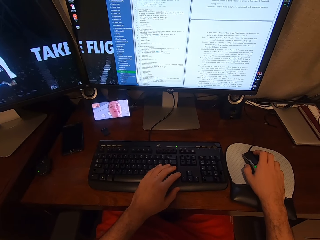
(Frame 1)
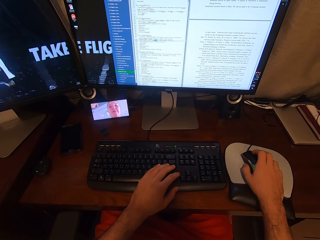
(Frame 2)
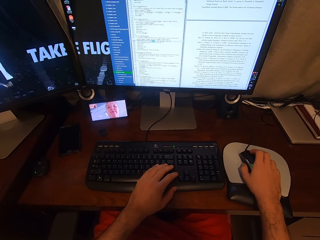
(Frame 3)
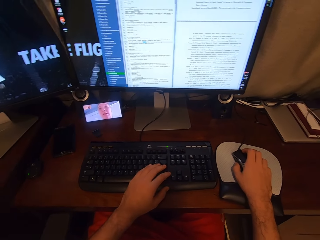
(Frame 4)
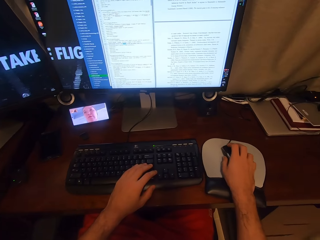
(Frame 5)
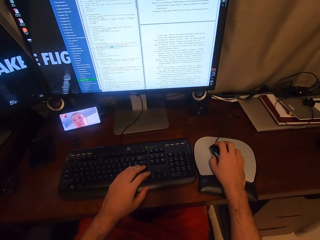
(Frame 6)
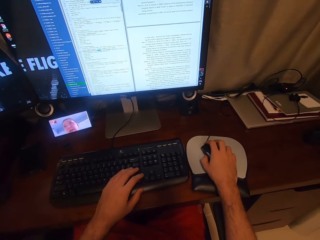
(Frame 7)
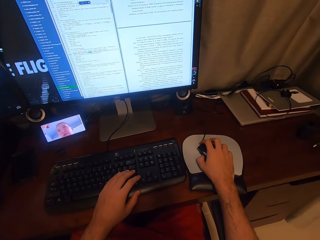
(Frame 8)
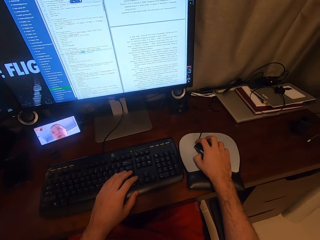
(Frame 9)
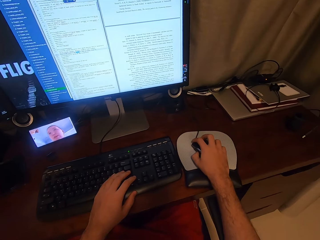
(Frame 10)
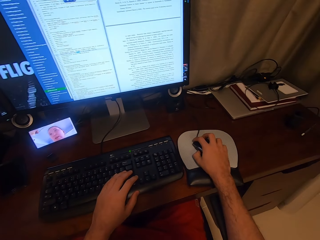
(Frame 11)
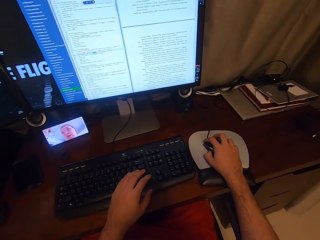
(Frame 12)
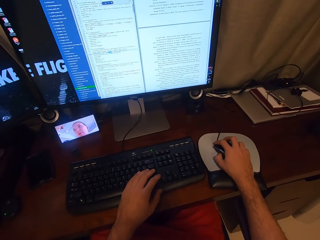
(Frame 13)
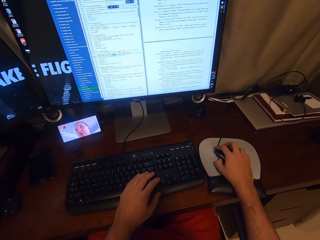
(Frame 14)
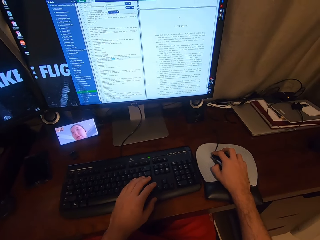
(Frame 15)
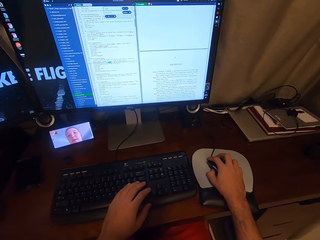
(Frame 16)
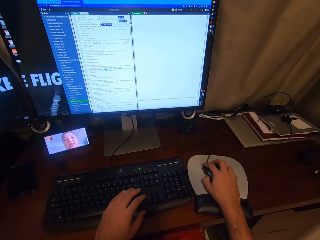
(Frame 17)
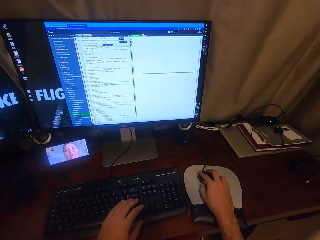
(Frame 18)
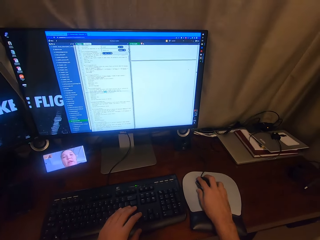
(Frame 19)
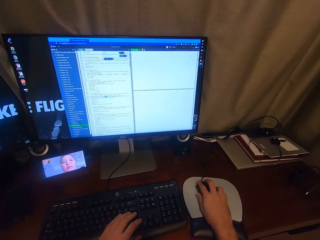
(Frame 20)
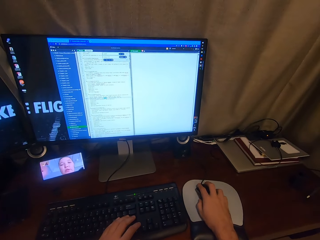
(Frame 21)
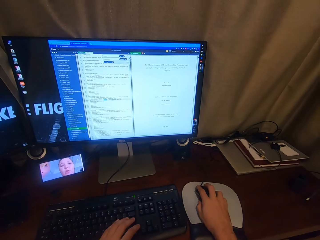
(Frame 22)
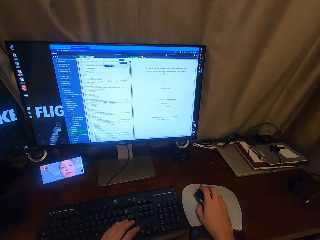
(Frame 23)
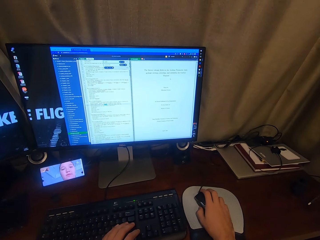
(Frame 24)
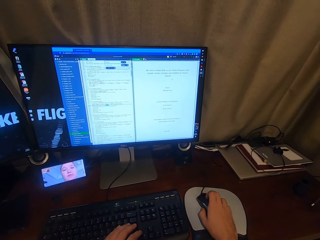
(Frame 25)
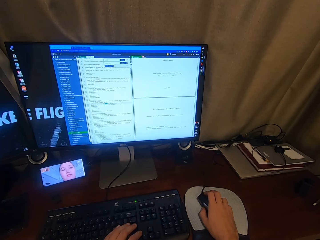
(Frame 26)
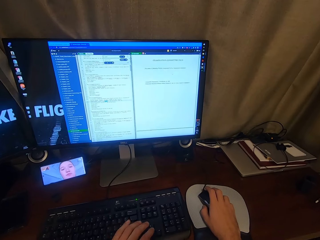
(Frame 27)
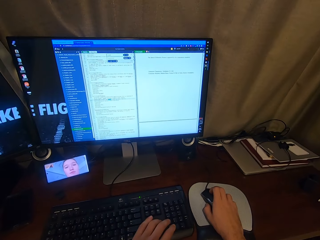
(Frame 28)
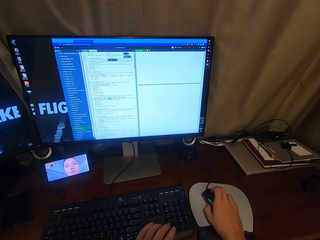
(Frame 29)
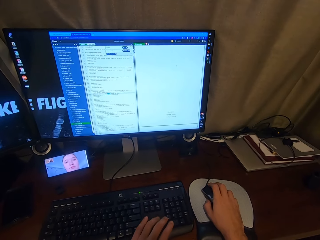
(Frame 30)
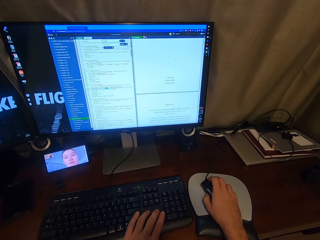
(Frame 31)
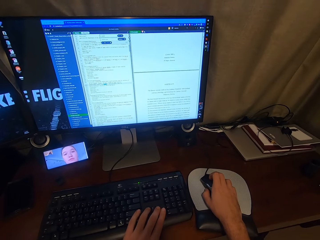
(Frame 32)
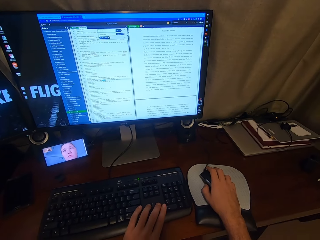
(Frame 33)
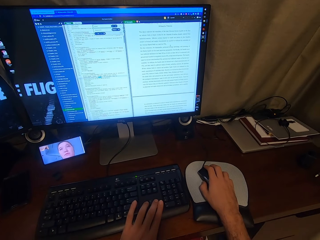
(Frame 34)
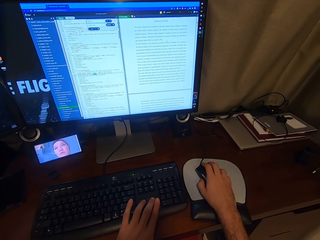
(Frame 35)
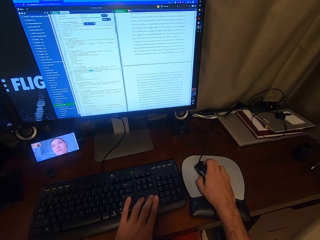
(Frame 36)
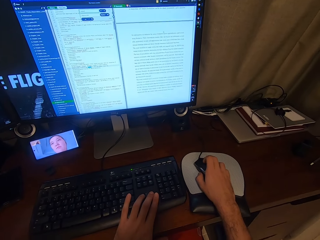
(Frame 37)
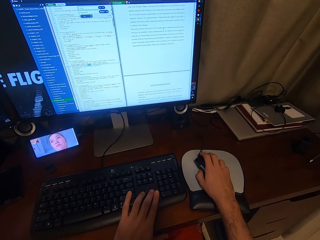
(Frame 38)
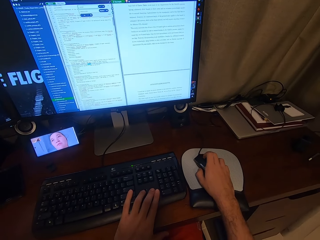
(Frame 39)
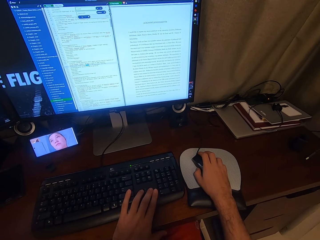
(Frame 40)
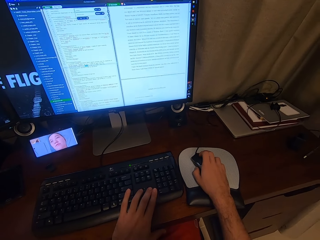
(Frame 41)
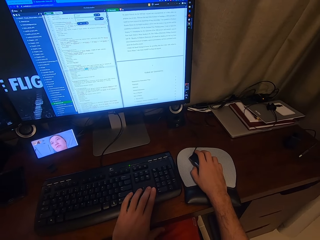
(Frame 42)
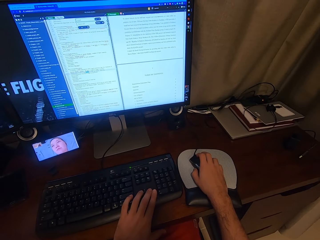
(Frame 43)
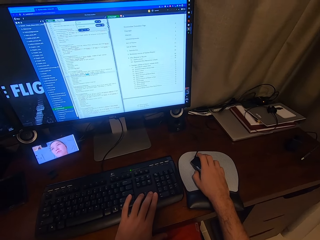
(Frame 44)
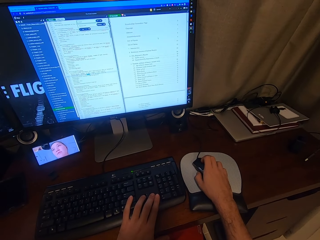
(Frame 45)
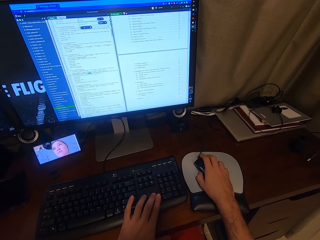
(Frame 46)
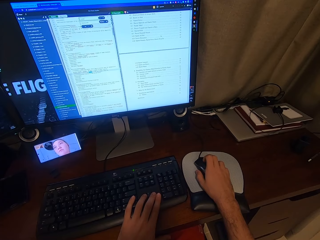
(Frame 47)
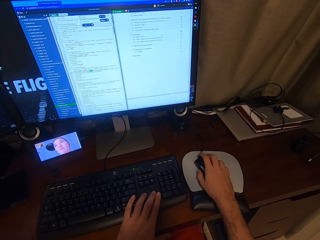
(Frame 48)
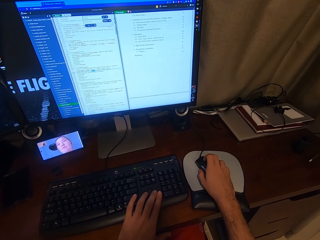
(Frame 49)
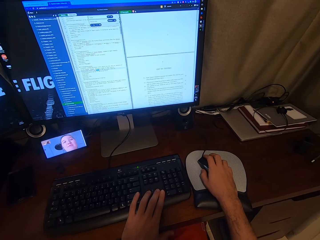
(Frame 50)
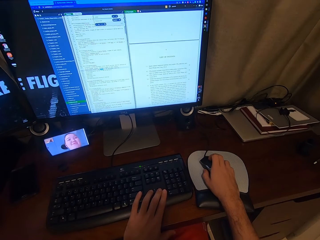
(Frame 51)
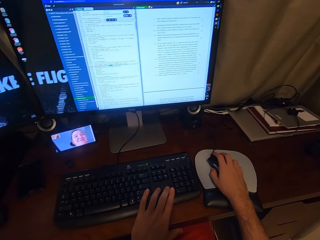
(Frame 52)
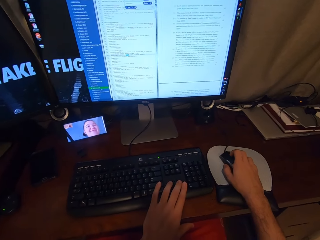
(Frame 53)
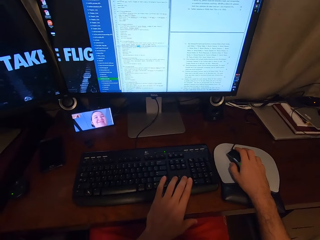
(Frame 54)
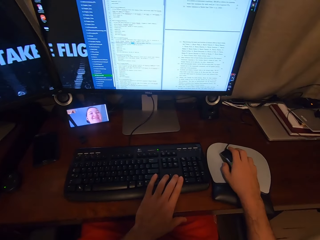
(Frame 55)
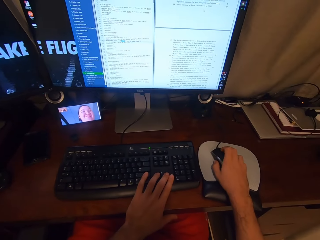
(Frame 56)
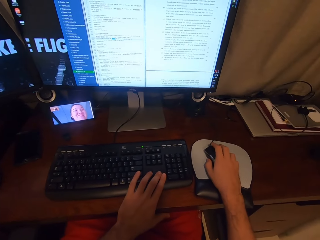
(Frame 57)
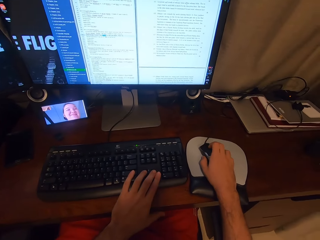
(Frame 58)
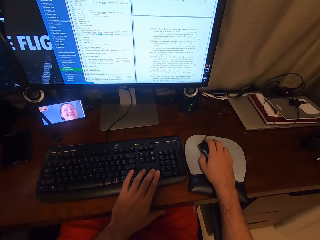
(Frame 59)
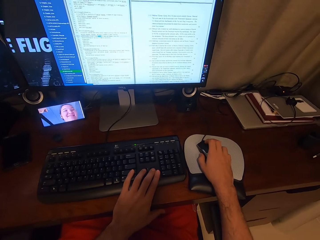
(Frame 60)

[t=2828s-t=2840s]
The camera wearer scrolls on the USB mouse attached to the desktop computer with his right hand.

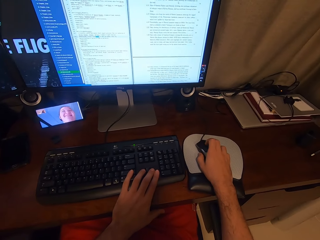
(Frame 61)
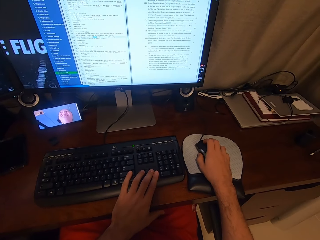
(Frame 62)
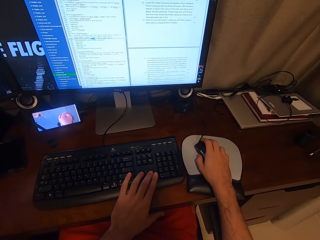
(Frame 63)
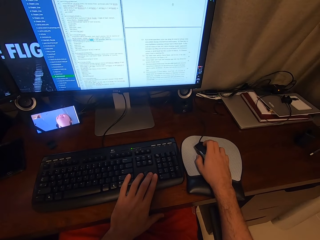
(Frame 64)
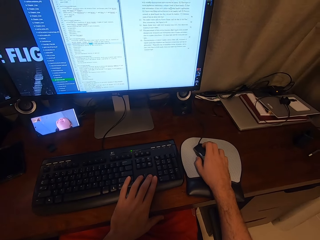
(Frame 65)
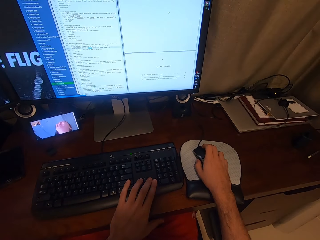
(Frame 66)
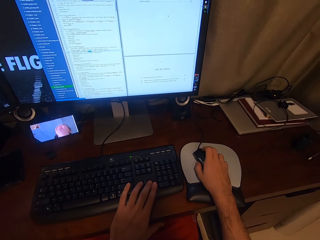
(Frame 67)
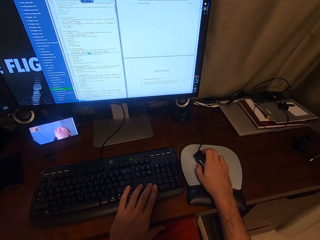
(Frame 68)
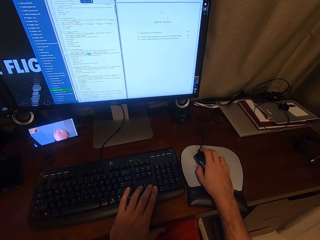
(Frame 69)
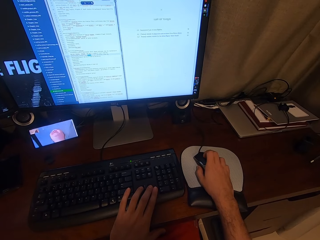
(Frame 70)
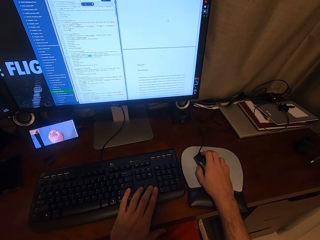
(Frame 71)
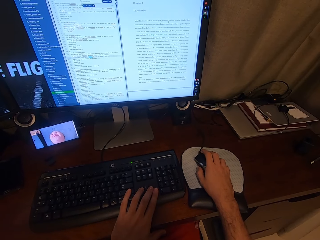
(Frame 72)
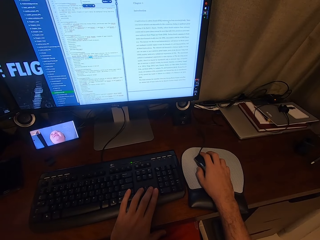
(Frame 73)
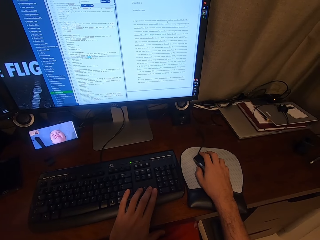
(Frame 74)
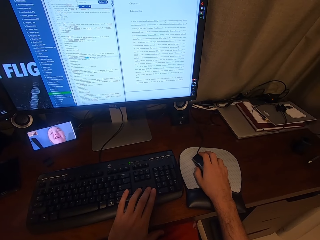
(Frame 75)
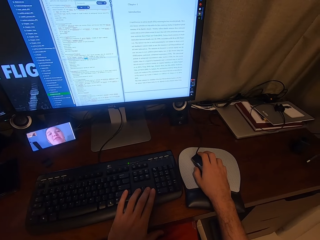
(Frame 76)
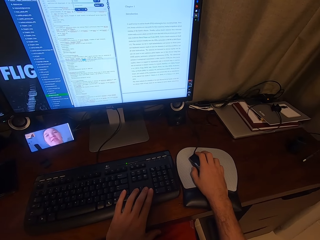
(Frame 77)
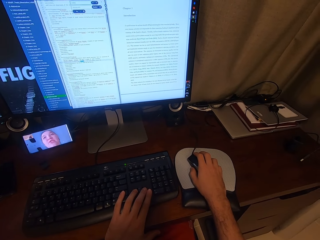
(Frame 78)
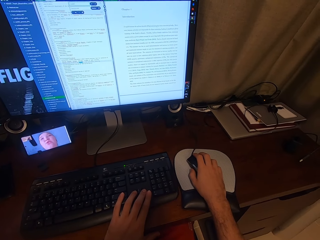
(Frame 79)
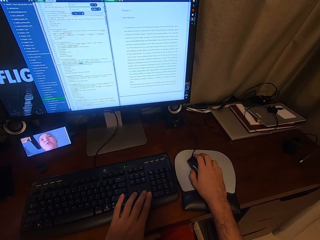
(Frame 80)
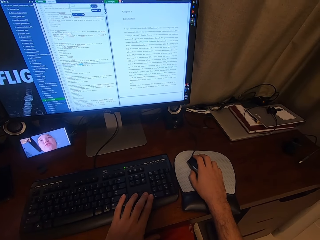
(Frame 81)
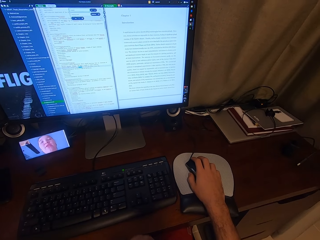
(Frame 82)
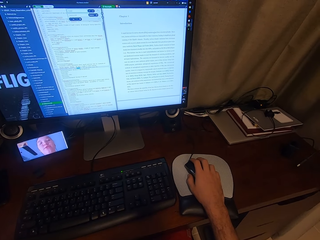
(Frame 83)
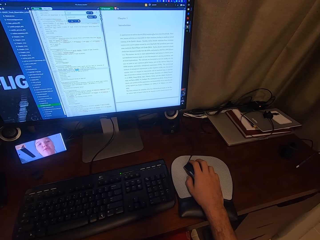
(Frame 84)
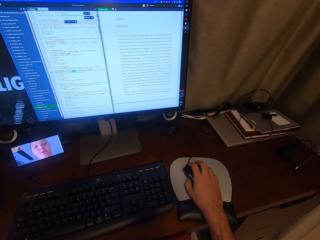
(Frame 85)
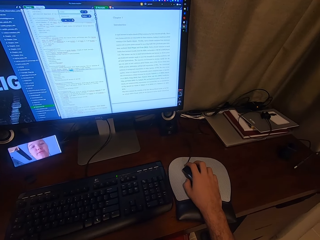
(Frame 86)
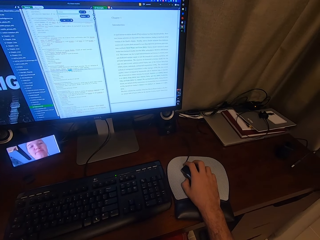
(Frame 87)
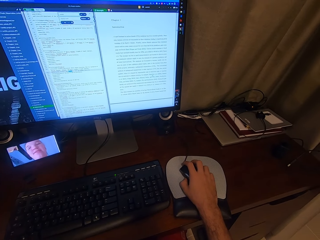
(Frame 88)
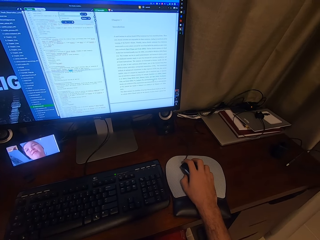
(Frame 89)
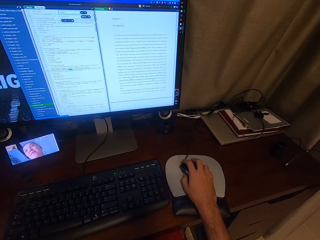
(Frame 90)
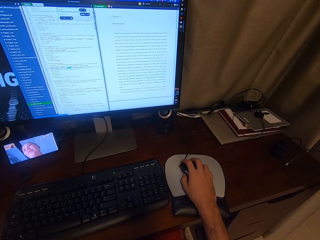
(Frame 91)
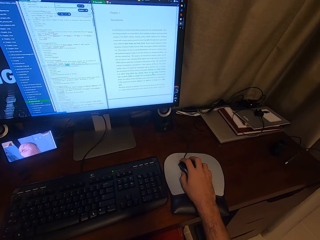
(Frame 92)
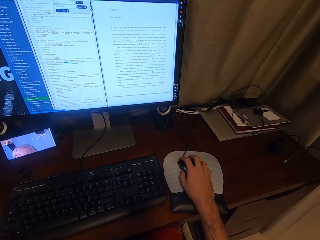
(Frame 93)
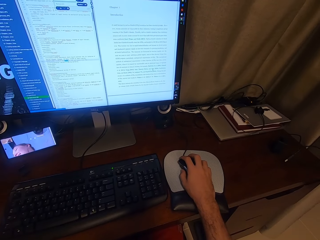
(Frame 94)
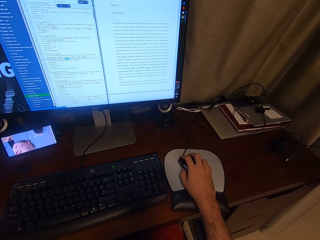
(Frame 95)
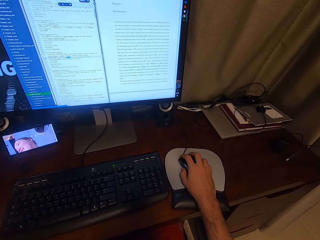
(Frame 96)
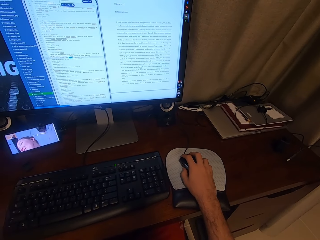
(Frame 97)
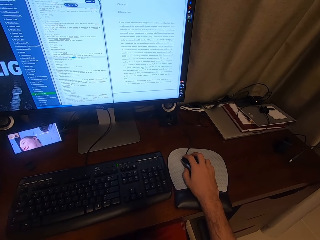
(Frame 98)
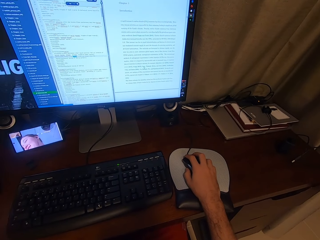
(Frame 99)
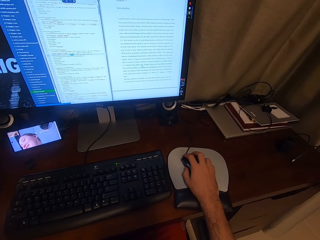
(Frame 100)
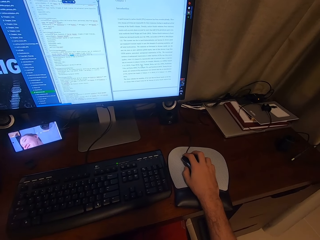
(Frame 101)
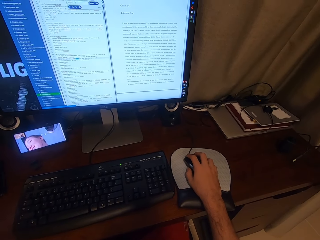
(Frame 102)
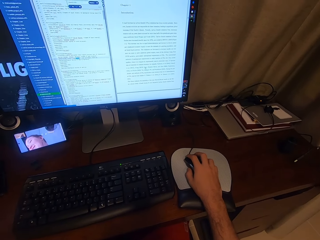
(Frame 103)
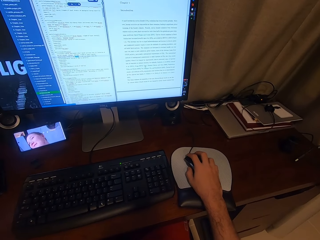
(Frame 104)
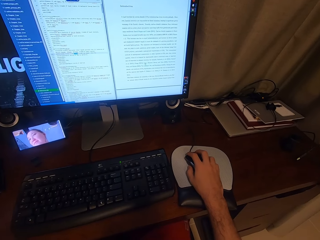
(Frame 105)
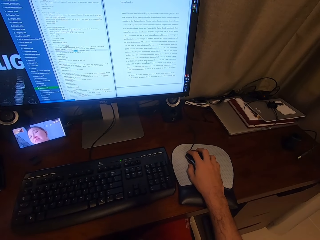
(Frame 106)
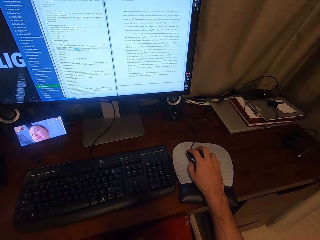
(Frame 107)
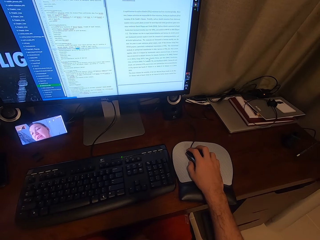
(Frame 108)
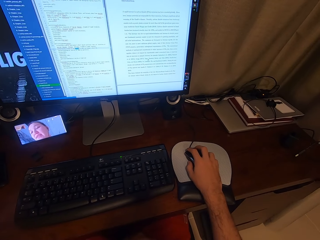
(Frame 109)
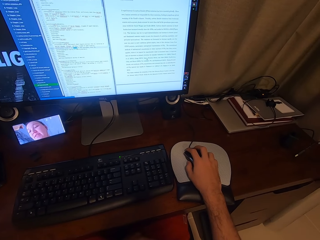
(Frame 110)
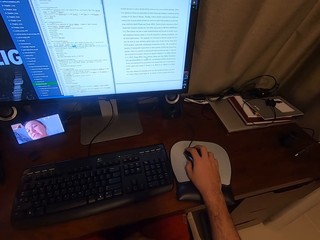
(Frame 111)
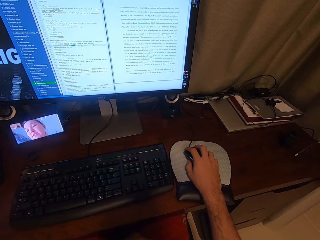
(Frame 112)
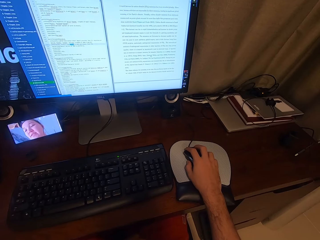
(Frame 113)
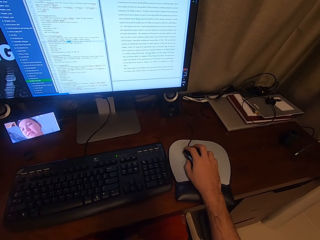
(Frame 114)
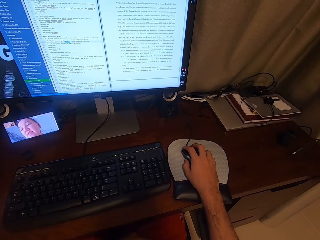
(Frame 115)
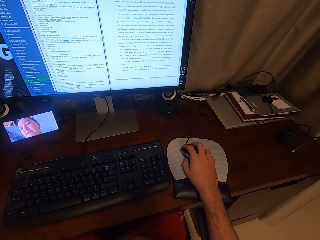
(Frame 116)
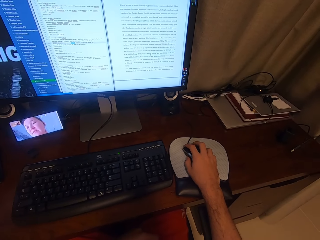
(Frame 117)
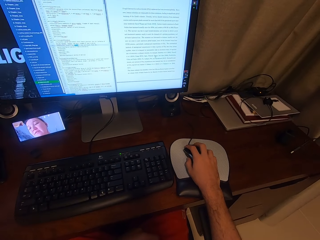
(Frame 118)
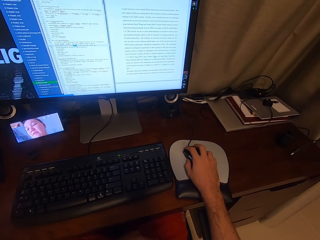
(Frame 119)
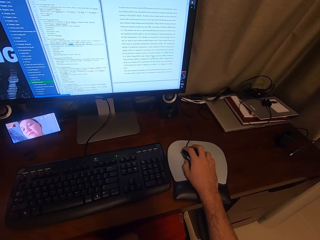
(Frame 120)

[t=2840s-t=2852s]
The camera wearer removes his left hand from the keyboard attached to the desktop computer. He looks at the computer.
